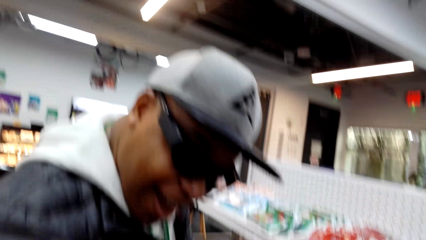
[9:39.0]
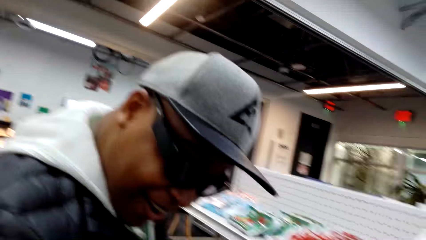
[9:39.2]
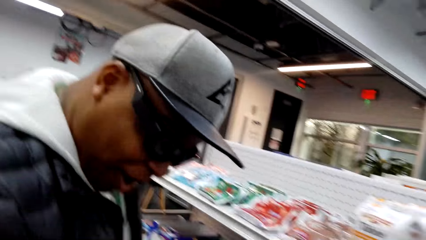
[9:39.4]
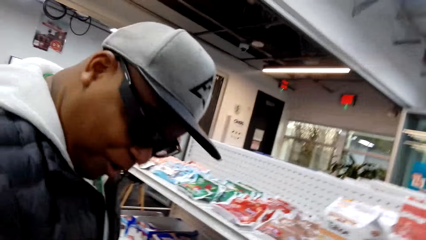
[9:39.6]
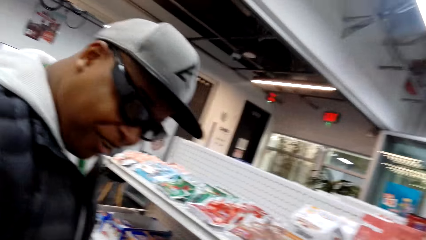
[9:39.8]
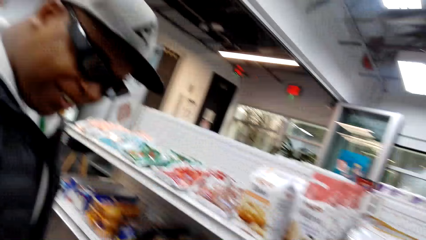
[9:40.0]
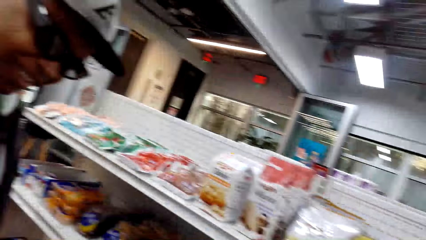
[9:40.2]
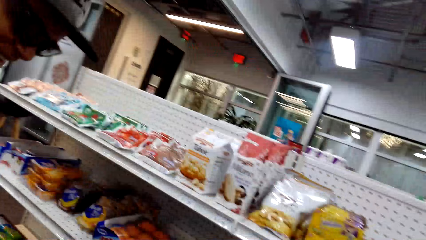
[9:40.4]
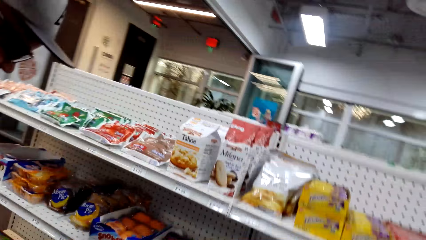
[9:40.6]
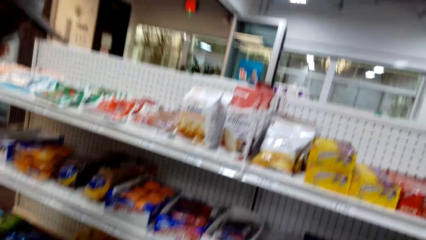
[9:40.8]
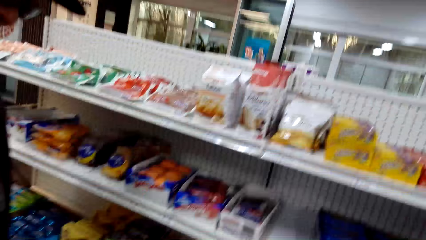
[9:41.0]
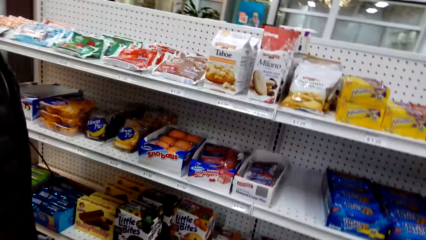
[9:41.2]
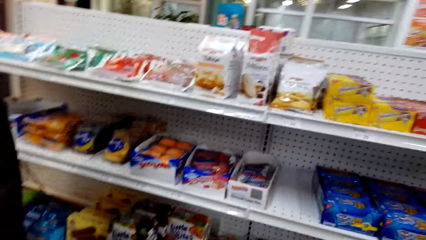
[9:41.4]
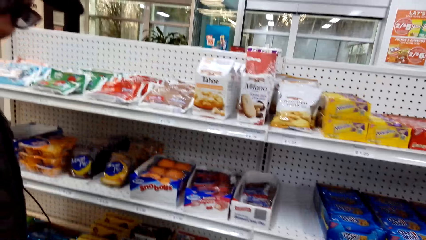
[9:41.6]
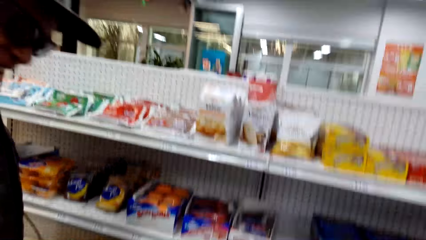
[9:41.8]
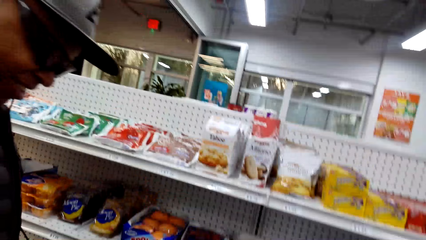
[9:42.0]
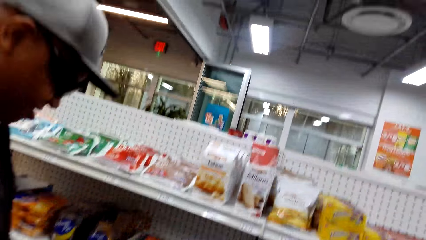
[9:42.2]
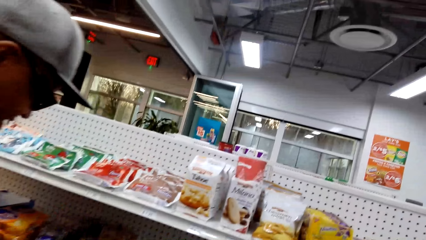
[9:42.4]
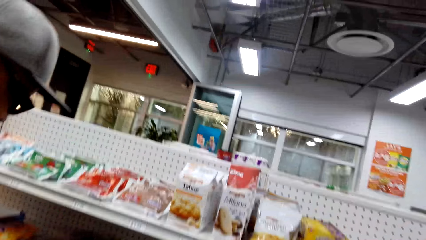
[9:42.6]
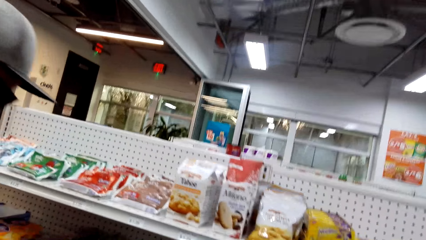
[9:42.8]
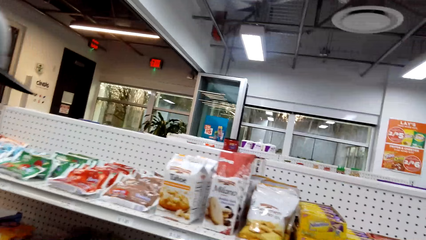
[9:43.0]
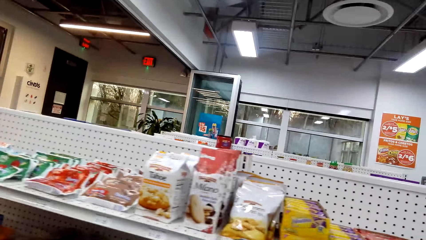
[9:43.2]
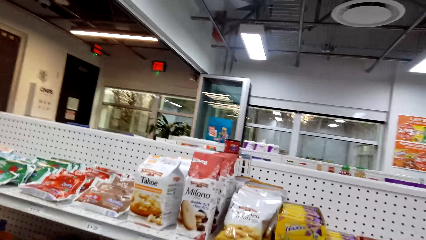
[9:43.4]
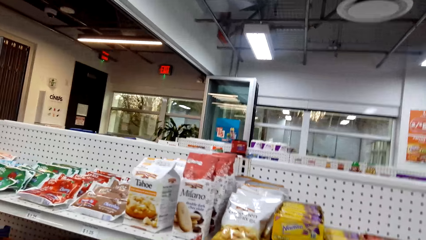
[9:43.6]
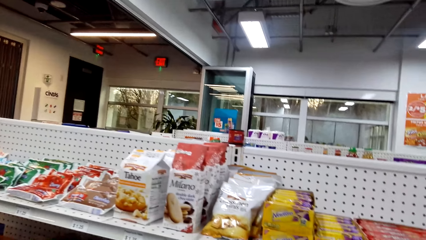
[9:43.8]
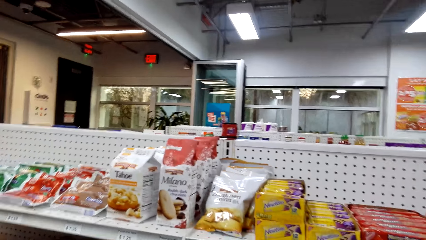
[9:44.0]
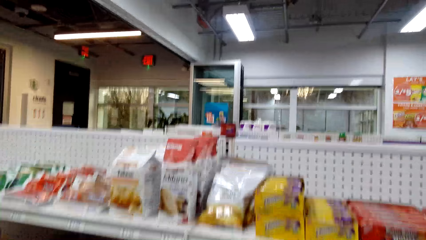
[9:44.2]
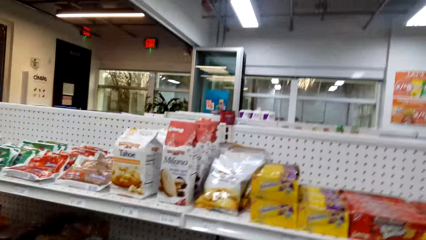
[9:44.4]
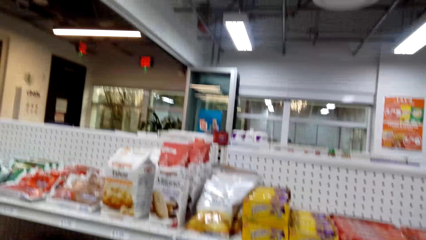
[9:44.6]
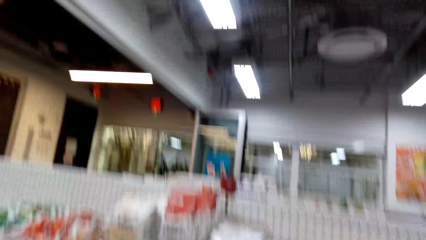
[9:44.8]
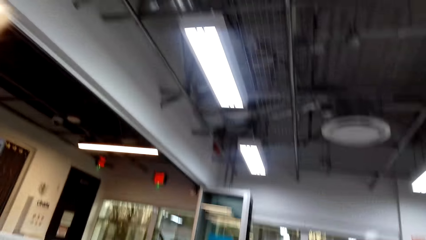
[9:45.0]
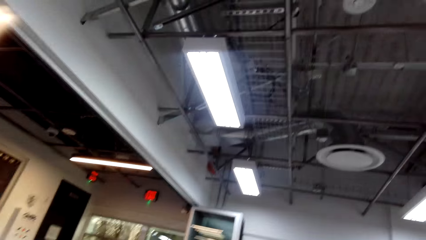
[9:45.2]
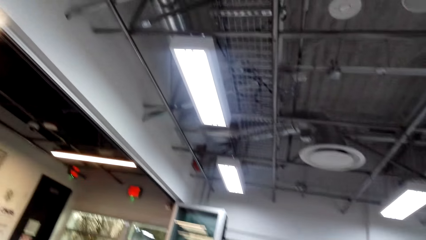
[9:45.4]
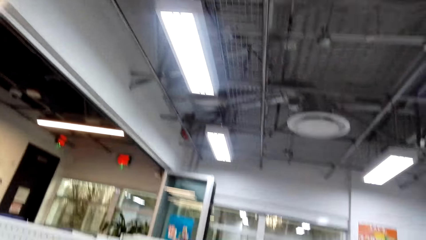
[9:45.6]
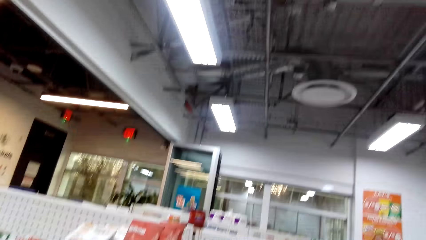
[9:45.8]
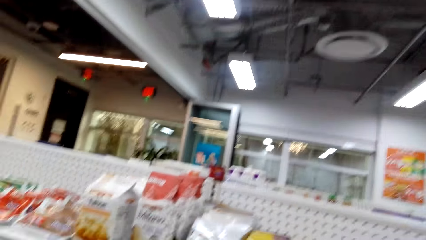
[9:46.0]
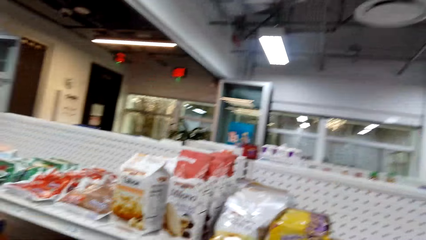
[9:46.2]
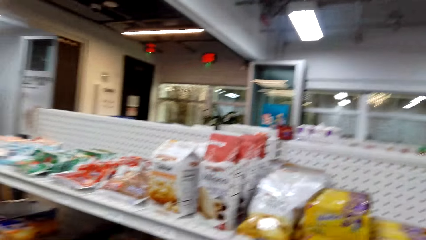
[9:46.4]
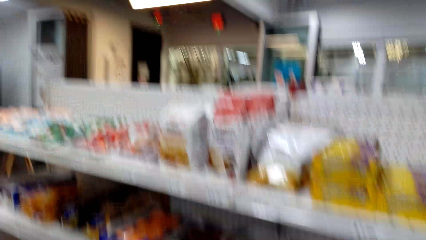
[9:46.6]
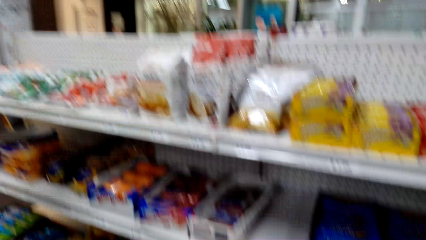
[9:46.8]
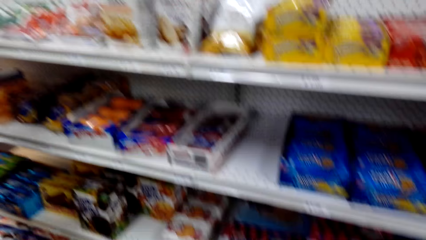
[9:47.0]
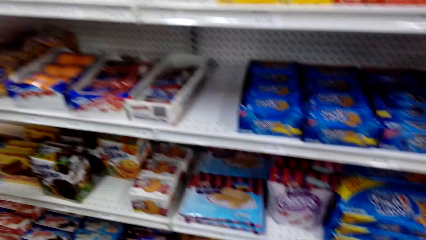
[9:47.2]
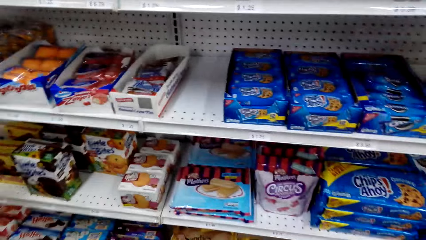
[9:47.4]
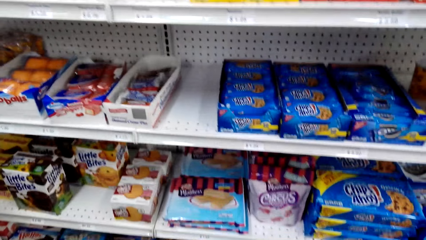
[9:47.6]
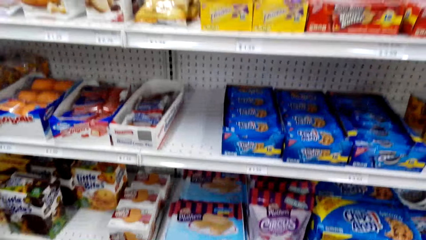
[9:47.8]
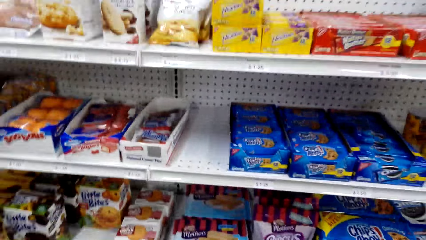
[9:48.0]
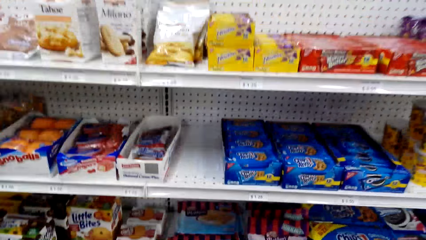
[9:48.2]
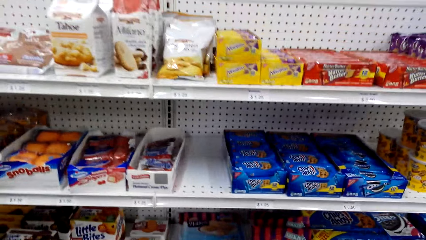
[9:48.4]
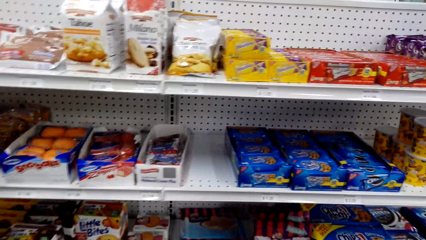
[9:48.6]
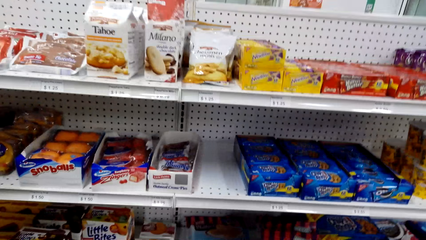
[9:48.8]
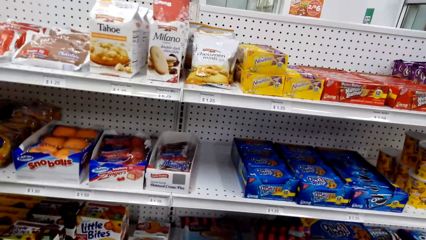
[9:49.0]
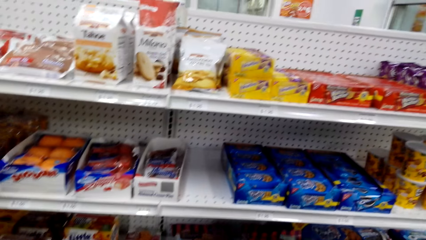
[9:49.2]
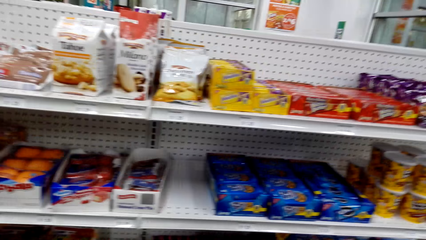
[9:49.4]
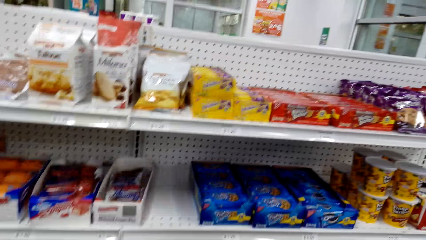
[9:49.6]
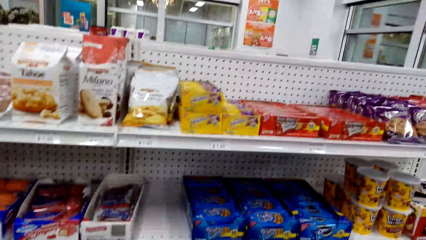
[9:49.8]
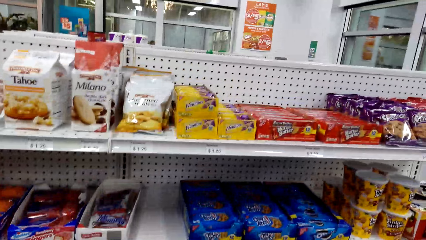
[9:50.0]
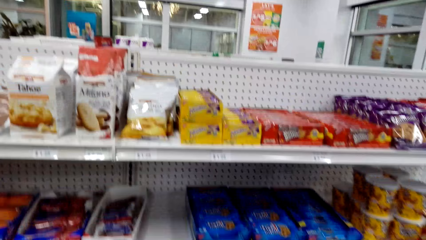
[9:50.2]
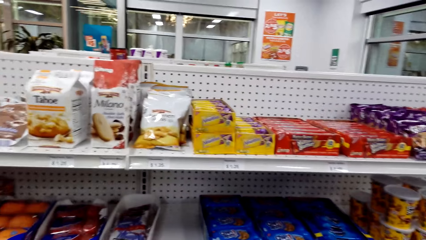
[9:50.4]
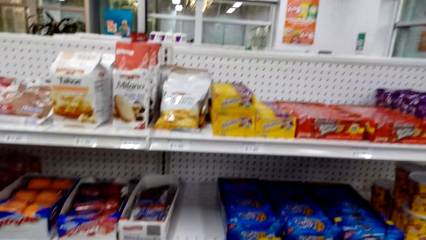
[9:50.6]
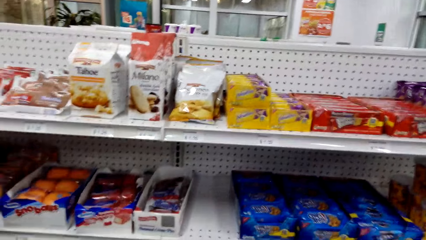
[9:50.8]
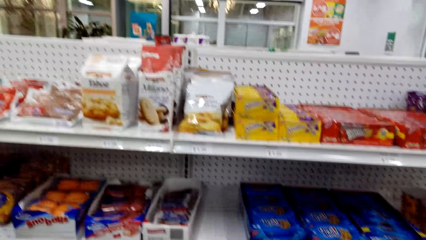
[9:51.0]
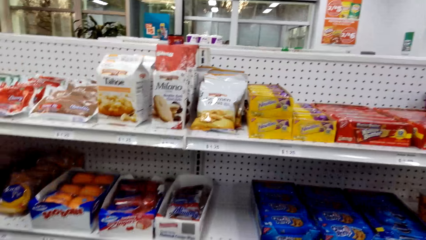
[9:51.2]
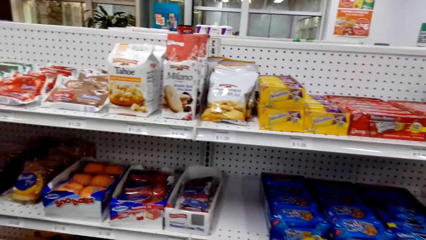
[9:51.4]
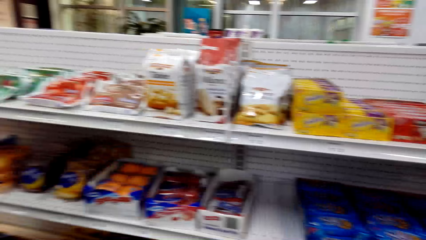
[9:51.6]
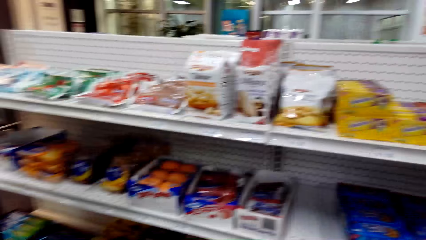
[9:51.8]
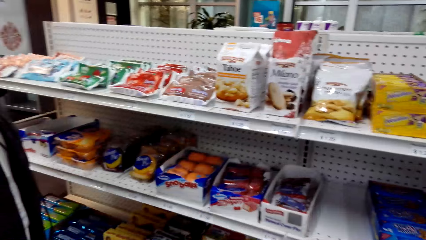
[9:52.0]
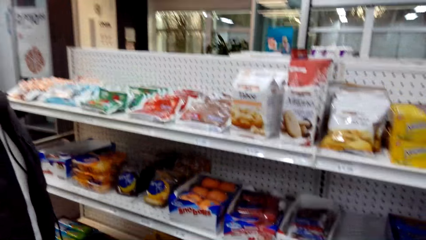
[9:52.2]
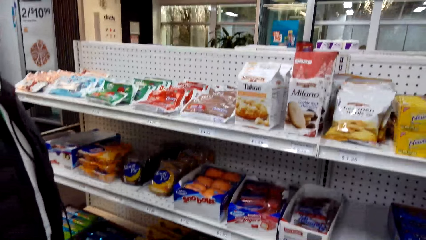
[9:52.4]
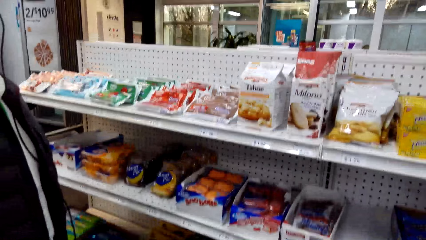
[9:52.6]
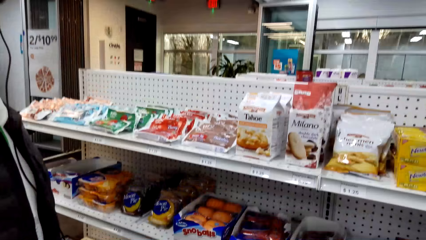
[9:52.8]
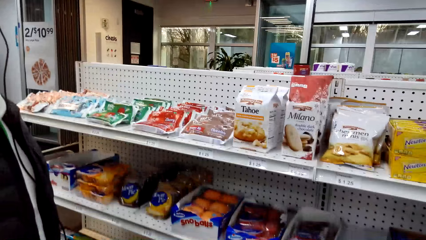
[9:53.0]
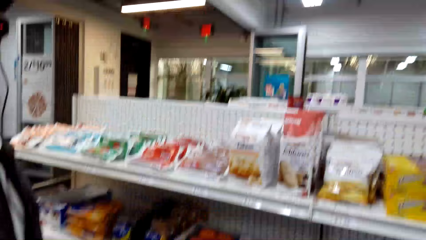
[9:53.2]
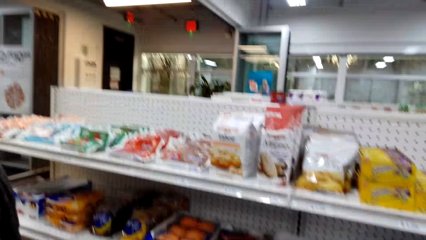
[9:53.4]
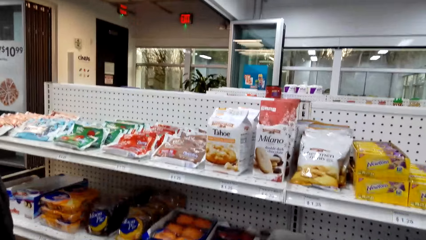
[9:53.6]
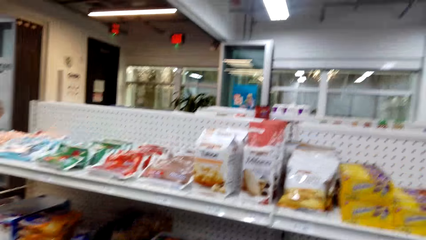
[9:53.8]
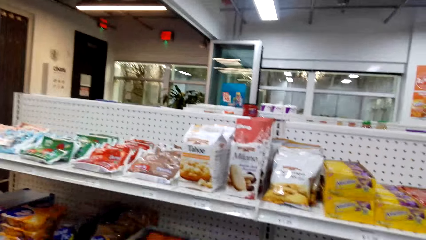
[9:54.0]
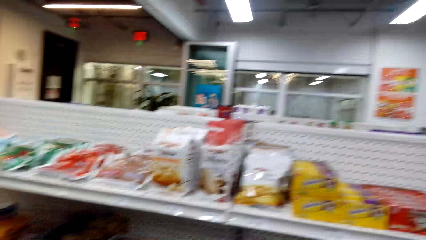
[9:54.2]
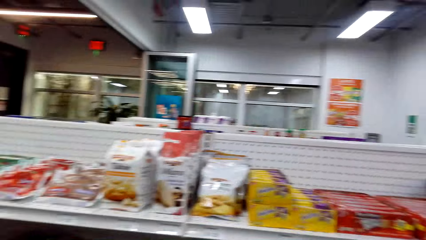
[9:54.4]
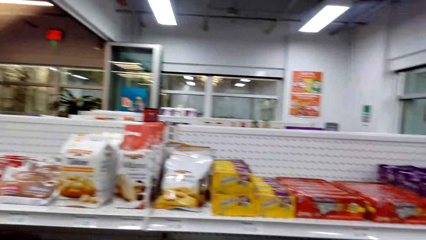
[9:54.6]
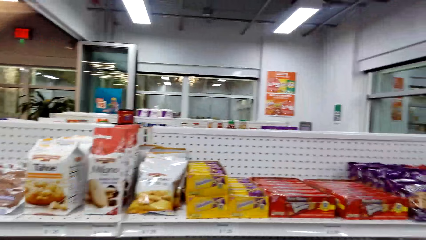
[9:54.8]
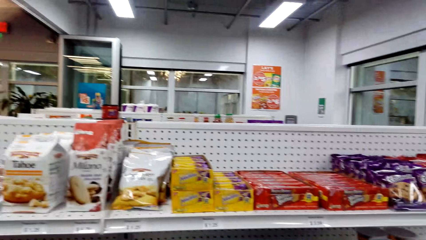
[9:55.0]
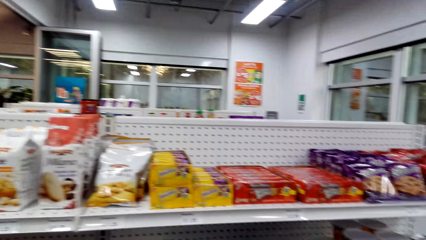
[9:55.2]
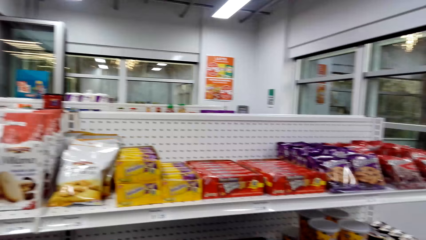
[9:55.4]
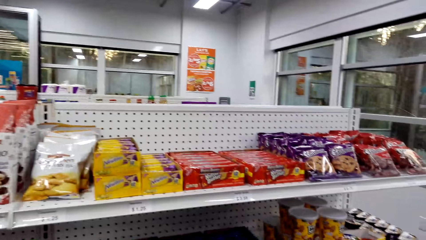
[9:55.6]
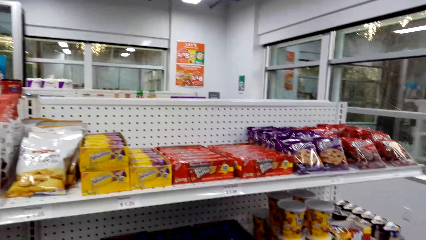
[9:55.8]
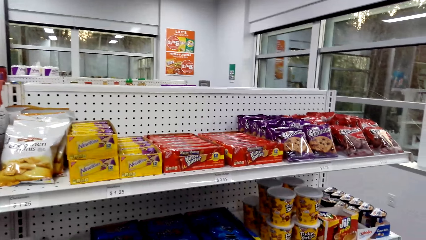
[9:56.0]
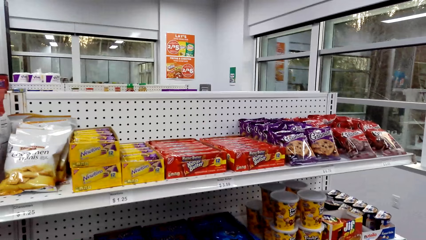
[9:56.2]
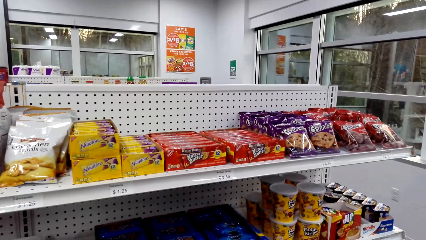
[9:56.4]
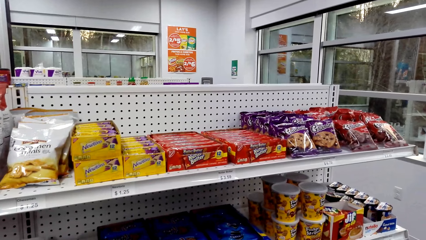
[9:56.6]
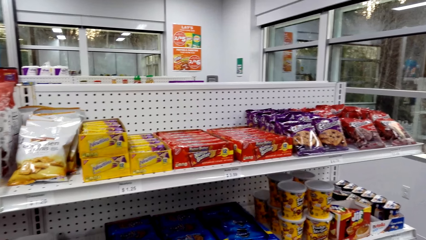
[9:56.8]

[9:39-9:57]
The camera wearer shops with a person in the supermarket. They look at the snacks.
